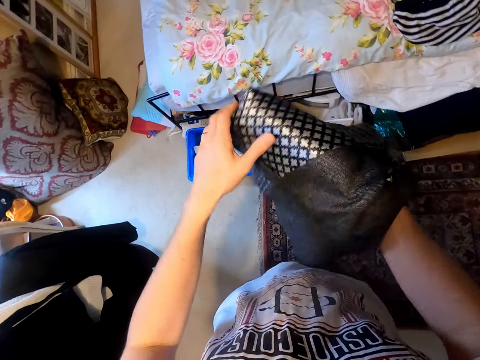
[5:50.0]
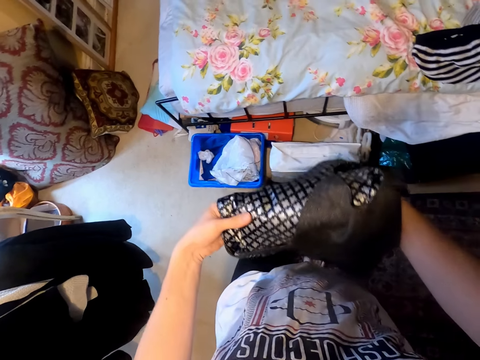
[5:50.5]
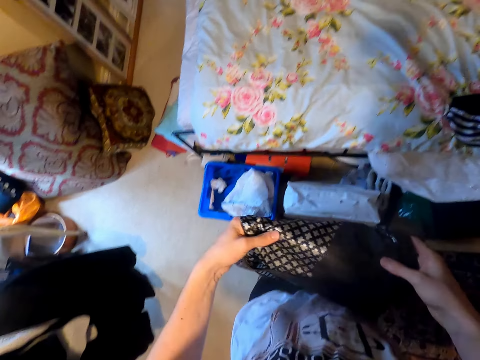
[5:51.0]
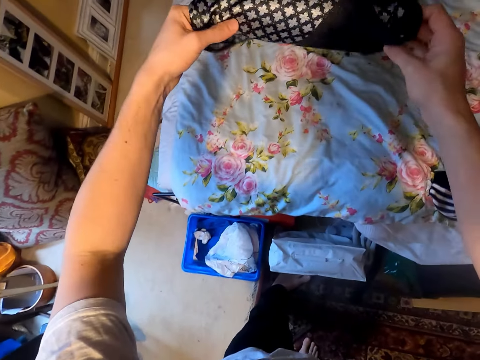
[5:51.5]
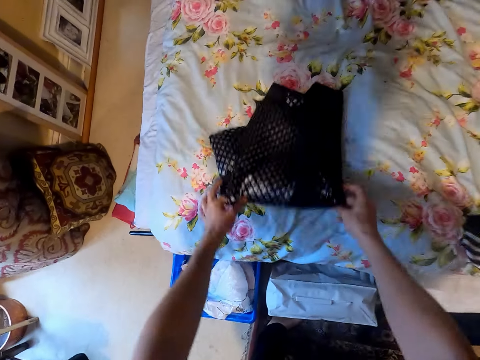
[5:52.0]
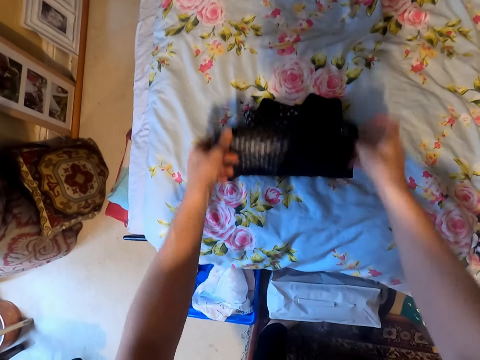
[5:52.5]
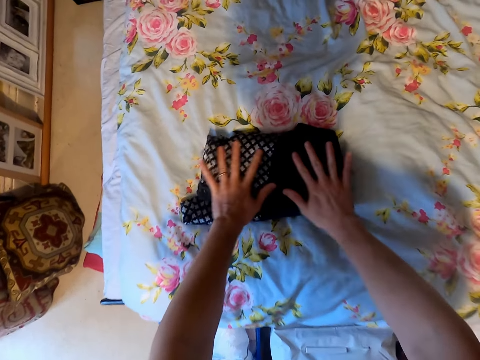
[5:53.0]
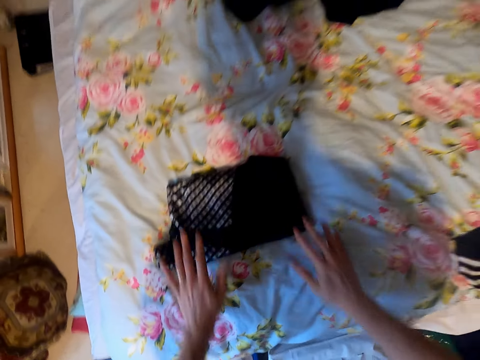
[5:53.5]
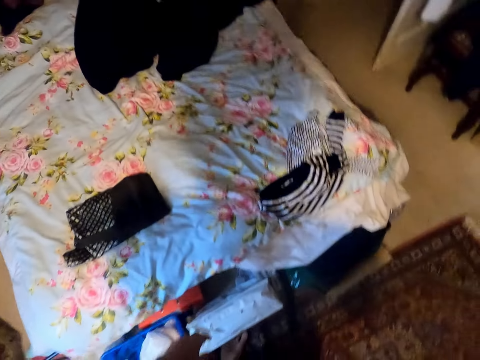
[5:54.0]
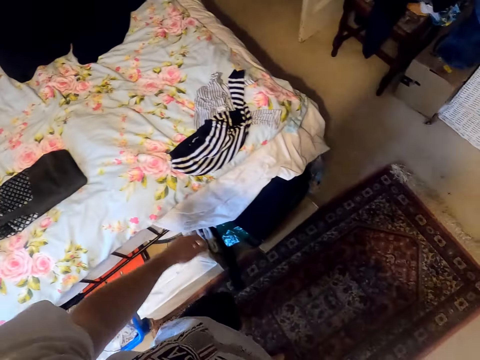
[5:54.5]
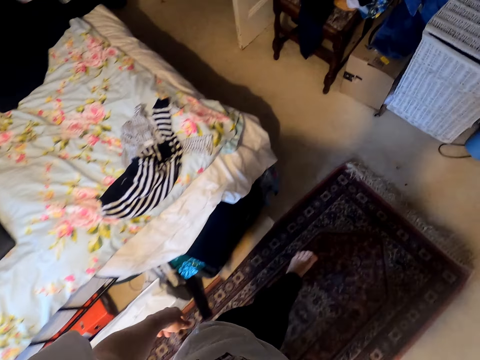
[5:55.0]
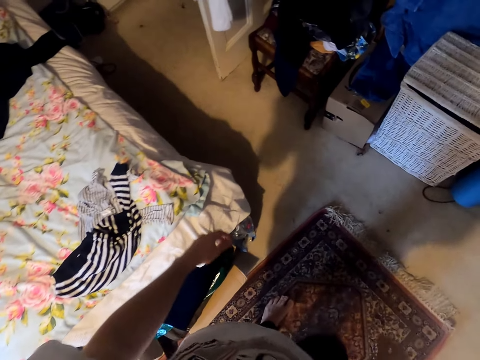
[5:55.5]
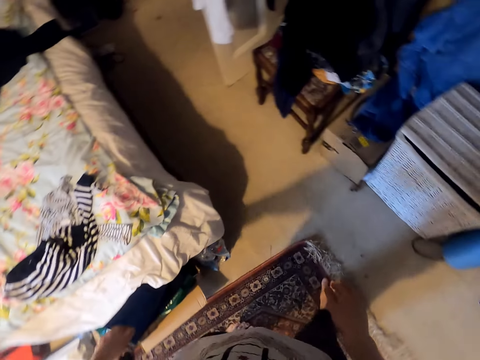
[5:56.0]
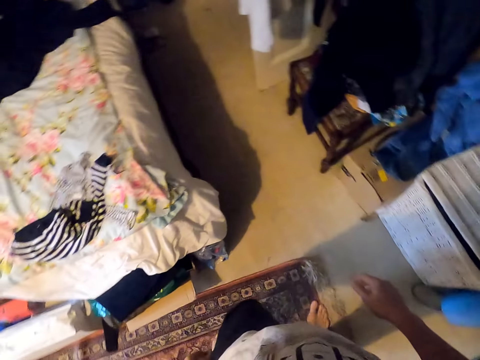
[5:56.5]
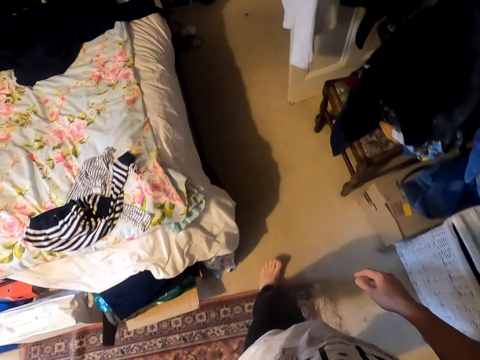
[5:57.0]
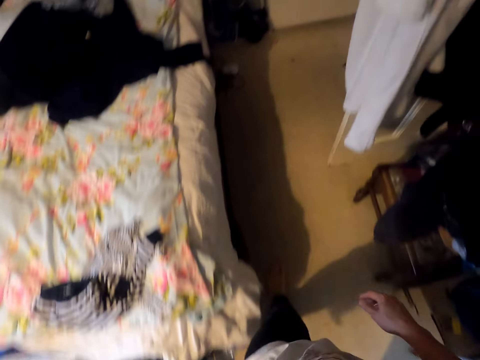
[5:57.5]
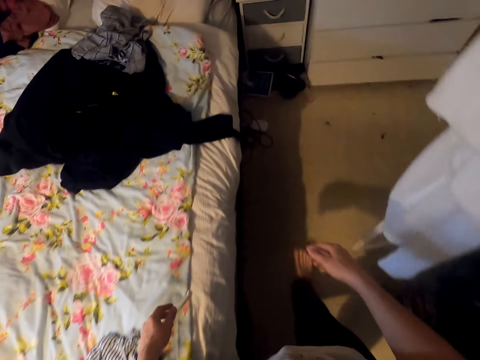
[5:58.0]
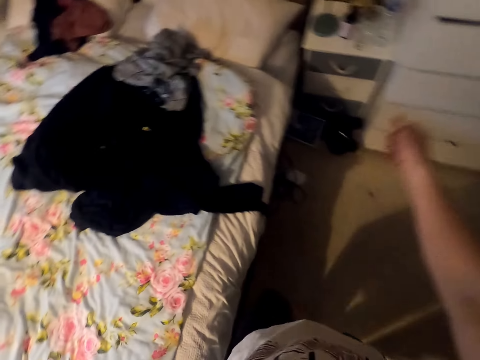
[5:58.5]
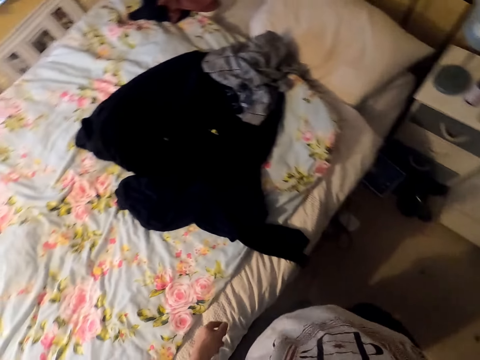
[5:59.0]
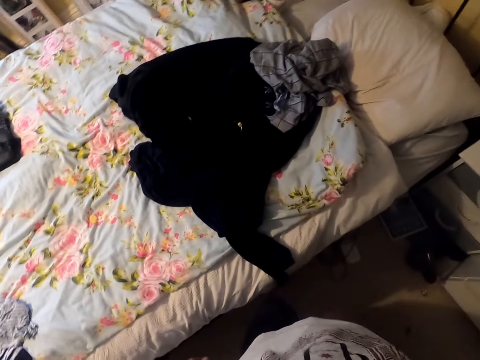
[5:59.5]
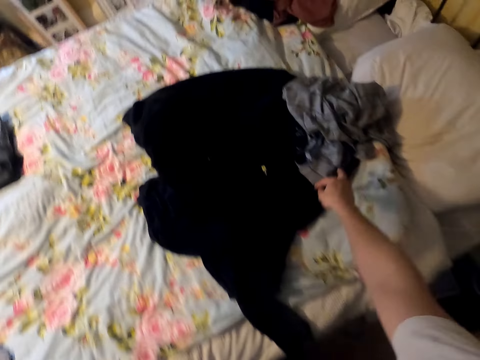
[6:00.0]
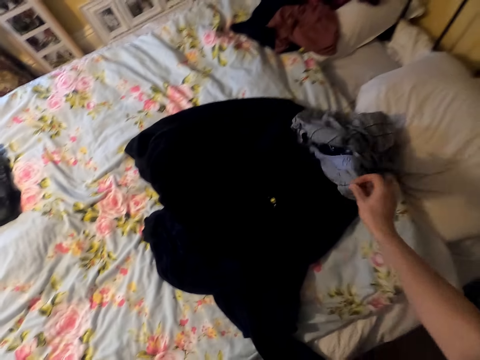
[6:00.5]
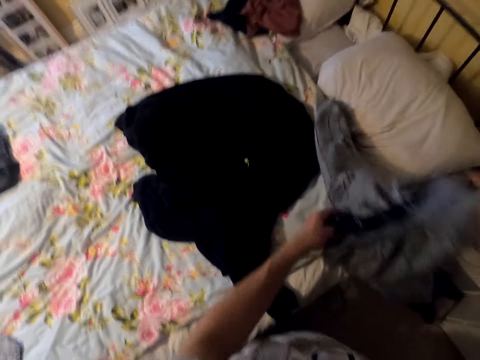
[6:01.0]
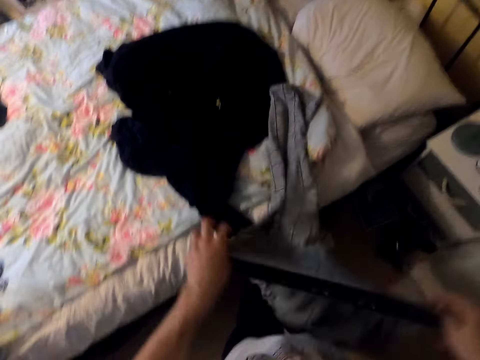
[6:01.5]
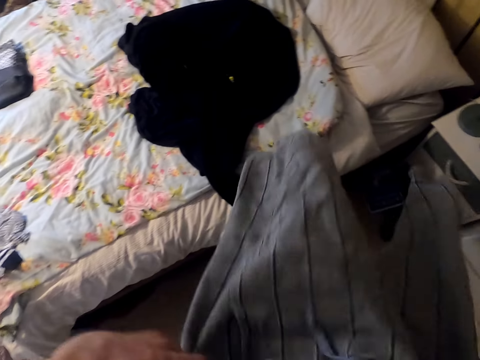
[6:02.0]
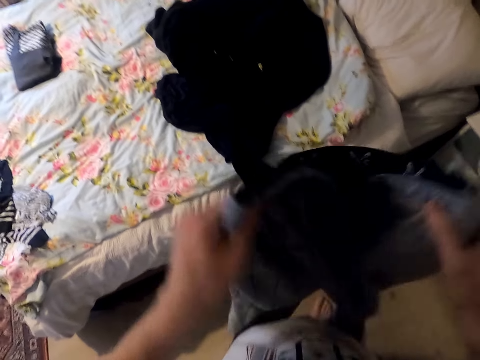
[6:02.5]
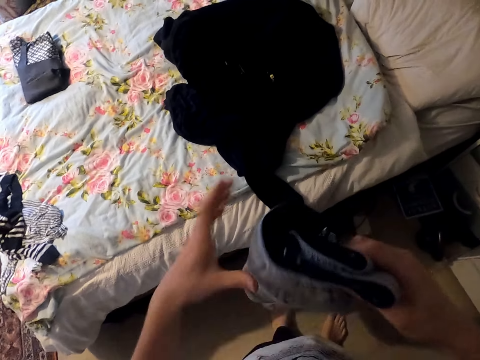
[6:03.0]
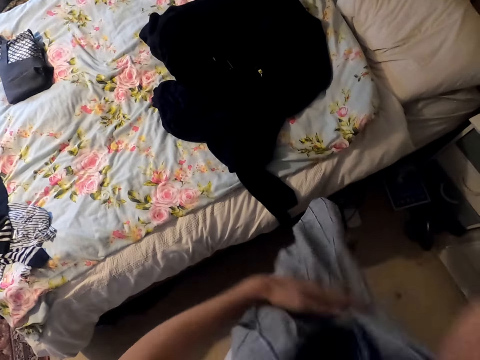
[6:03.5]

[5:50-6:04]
The camera wearer straightens a half coat or waistcoat. They fold the half coat. They drop the waistcoat. They touch the waistcoat. They move around. They pick a pant. They hold the pant. They fold the pant.

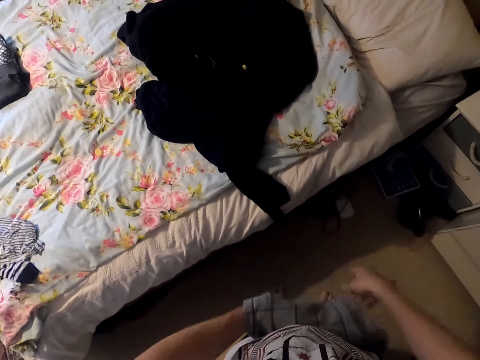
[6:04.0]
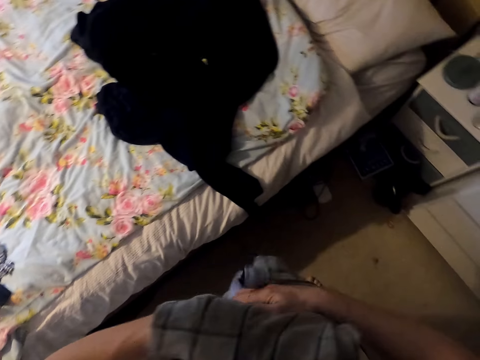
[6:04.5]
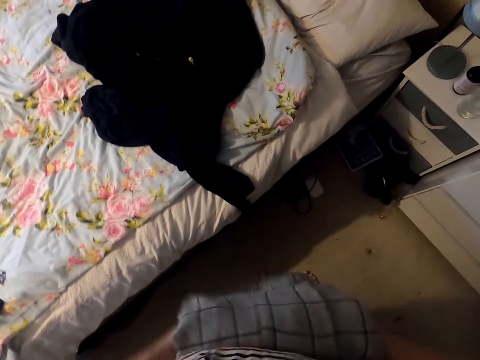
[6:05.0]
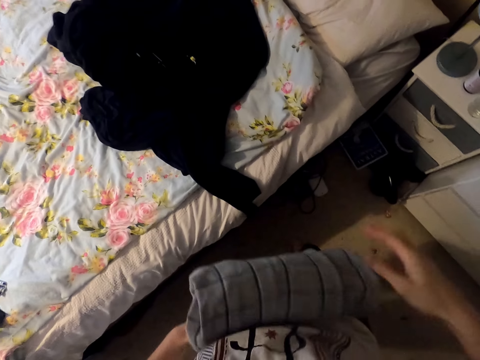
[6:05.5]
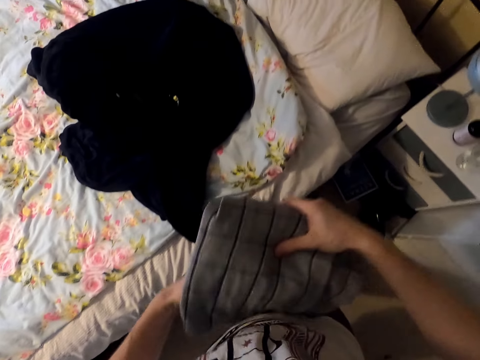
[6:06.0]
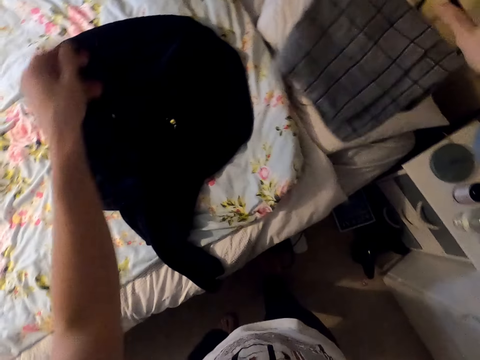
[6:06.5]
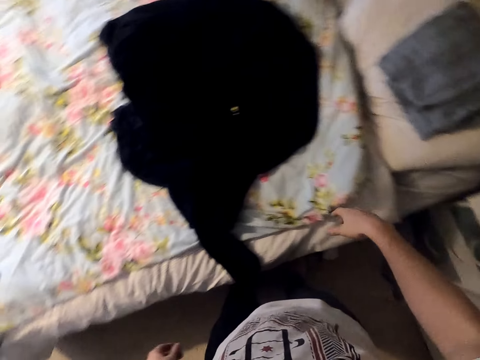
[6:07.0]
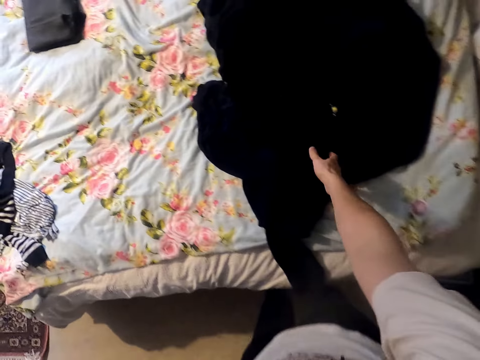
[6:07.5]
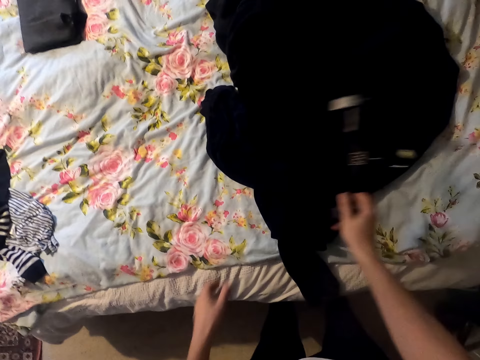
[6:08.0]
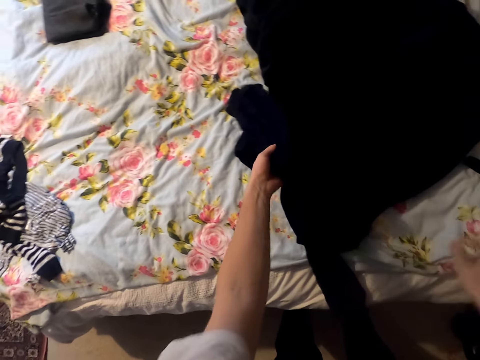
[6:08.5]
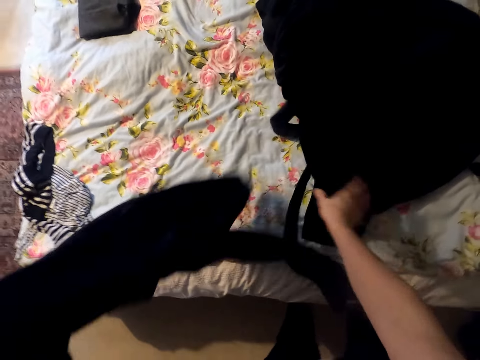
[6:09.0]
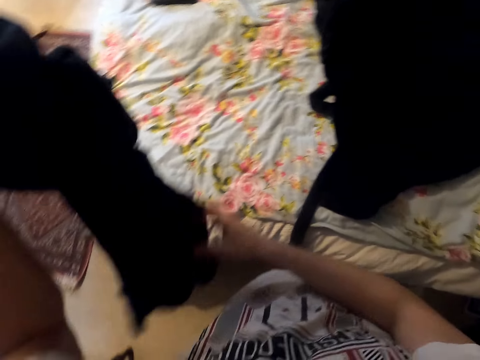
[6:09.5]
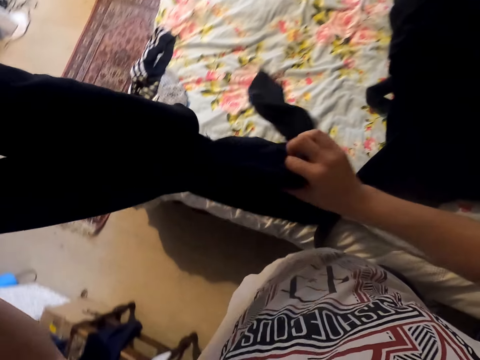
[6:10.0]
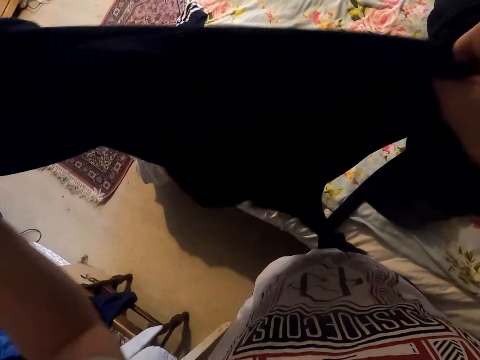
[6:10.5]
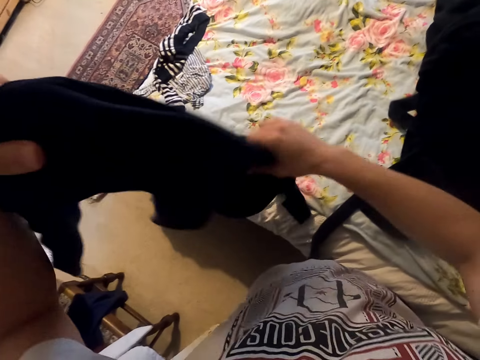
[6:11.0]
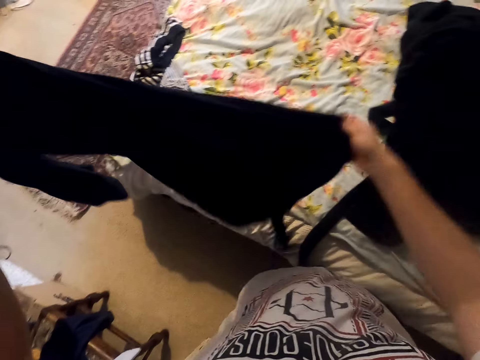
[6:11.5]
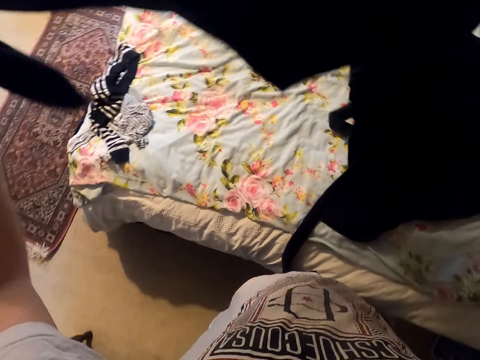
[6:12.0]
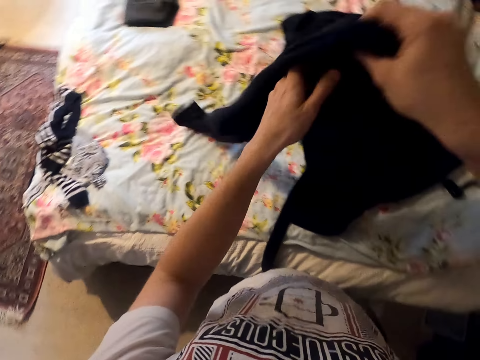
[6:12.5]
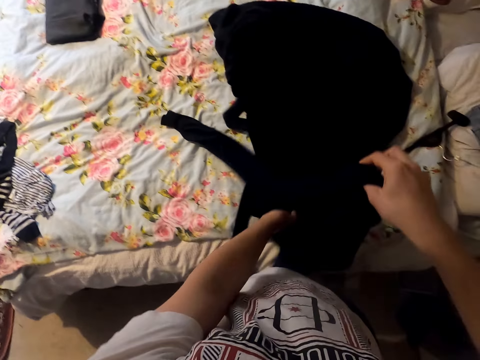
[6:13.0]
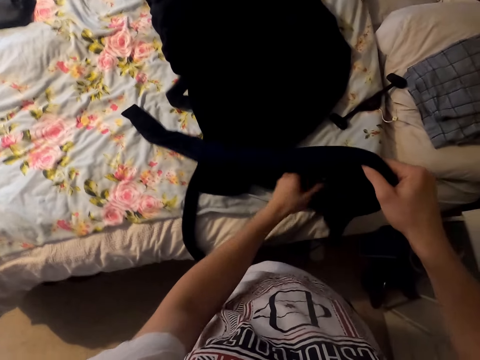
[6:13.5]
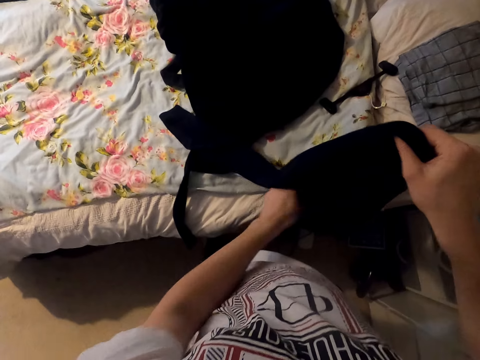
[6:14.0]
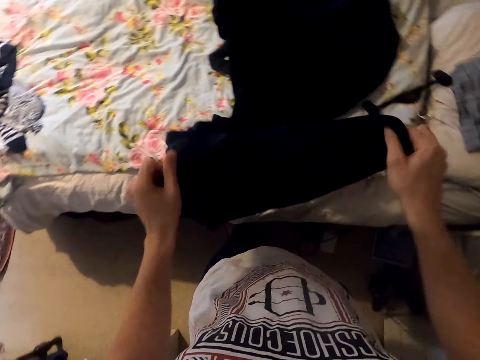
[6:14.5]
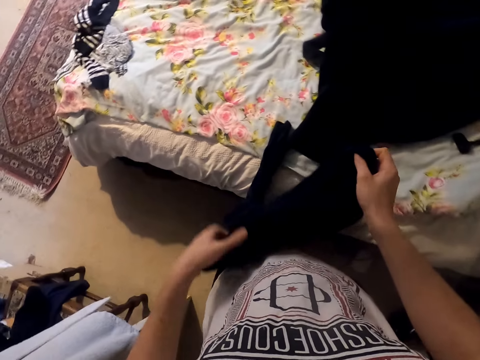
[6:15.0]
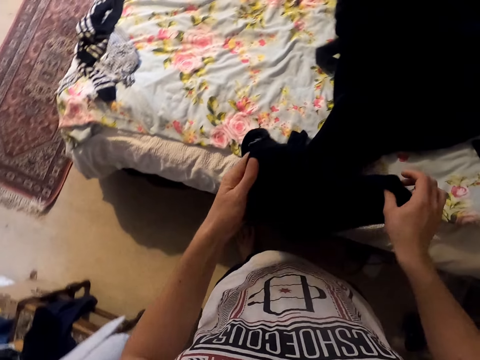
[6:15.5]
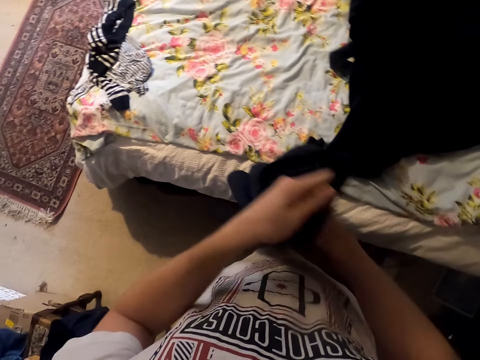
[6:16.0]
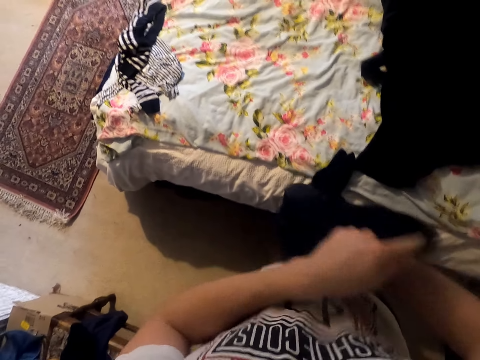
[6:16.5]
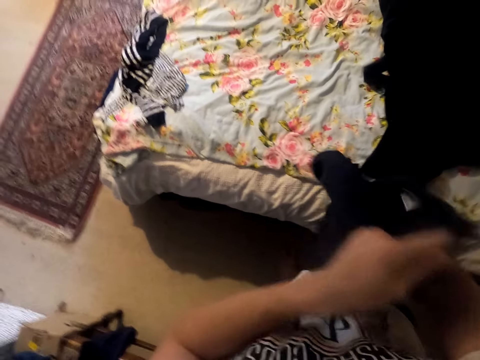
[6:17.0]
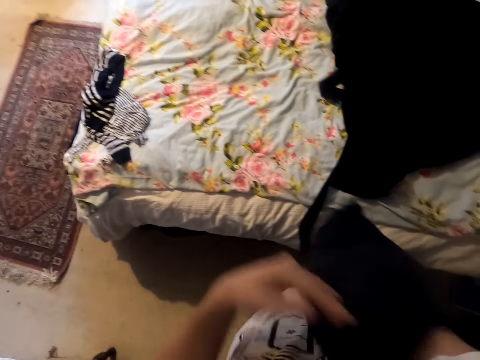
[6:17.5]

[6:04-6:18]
The camera wearer folds a trouser. They fold the trouser again. They drop the trouser on the bed. They hold a hanger. They drop the hanger. They move the hanger. They pick a sweater or cloth. They hold the sweater. They rest the cloth on the table. They hold the sweater again. They turn the cloth inside out.
